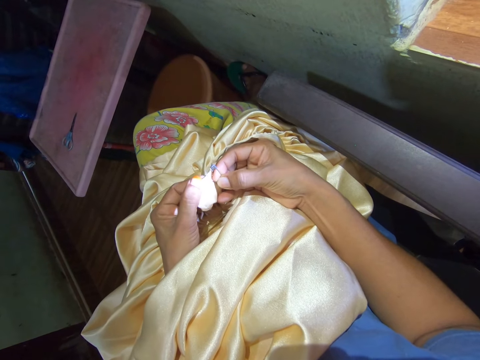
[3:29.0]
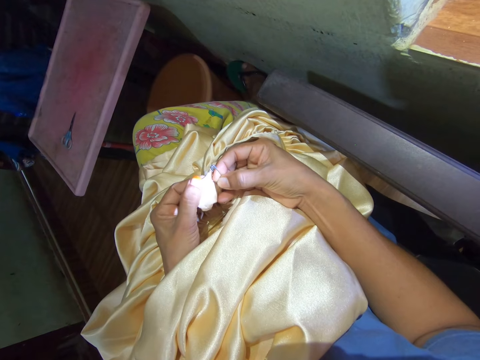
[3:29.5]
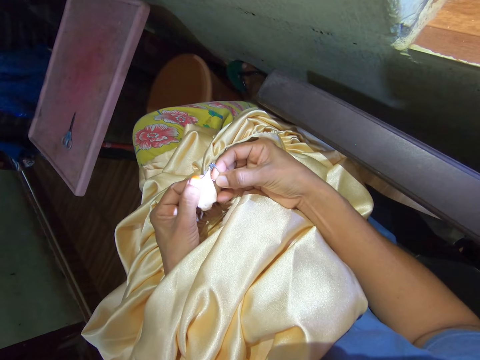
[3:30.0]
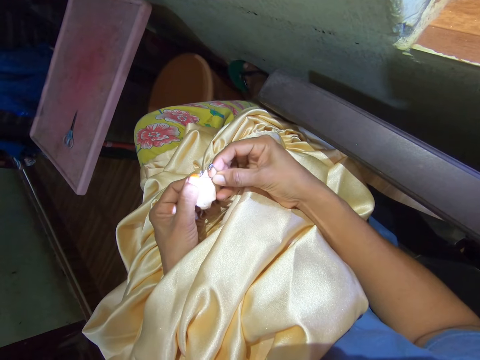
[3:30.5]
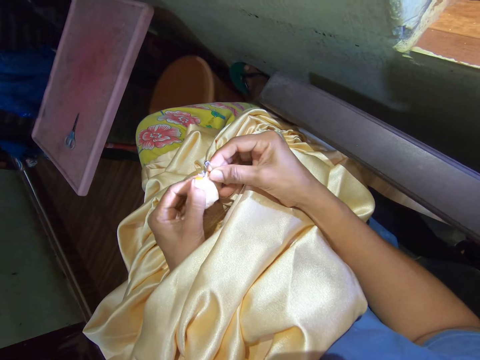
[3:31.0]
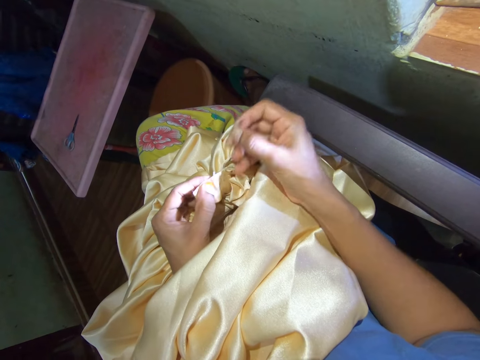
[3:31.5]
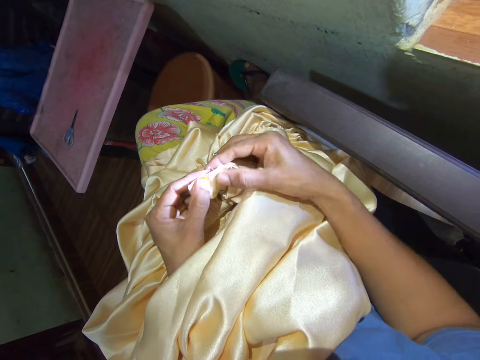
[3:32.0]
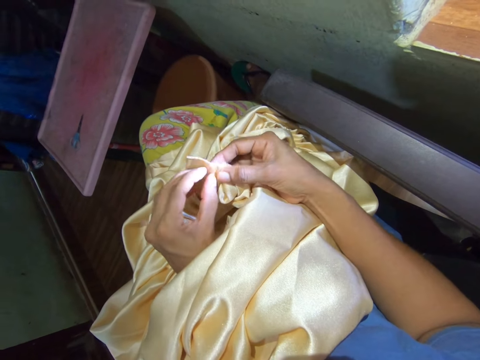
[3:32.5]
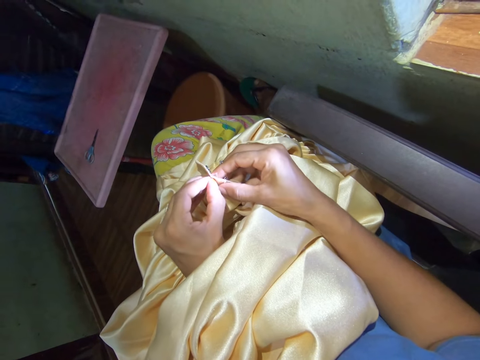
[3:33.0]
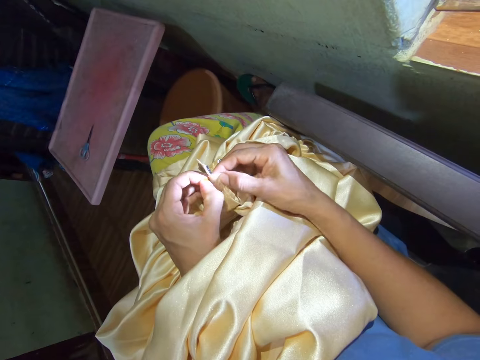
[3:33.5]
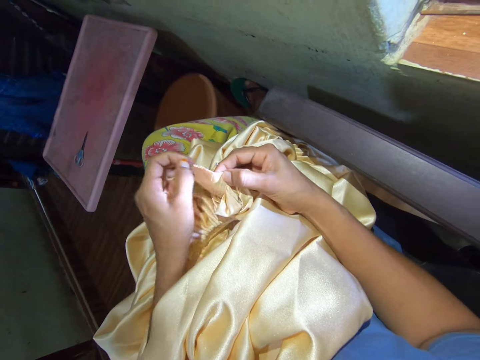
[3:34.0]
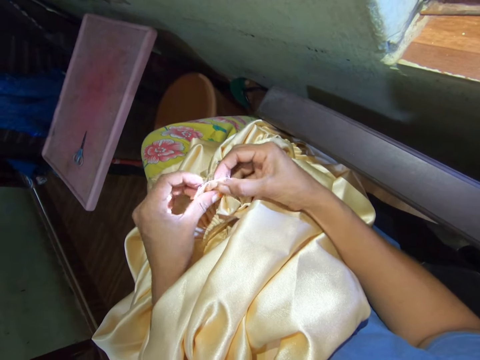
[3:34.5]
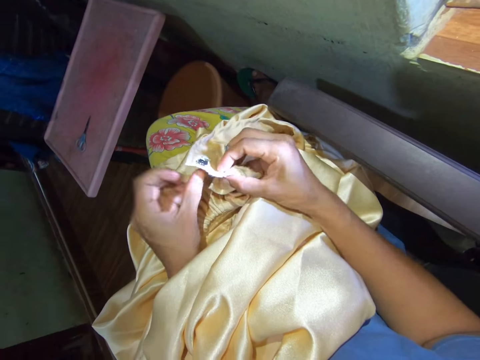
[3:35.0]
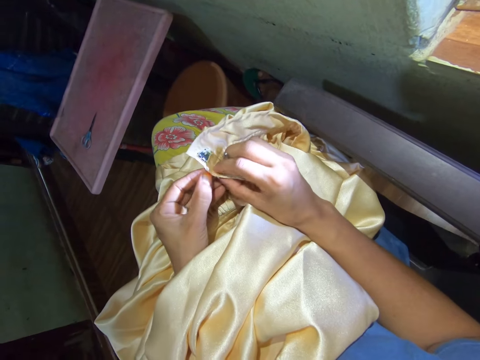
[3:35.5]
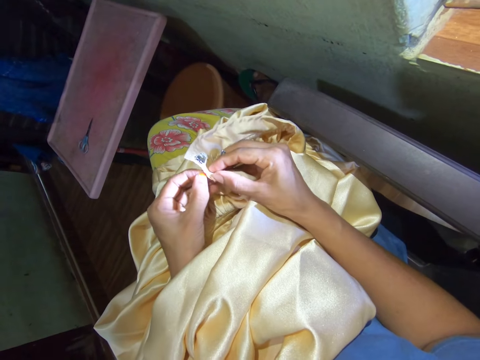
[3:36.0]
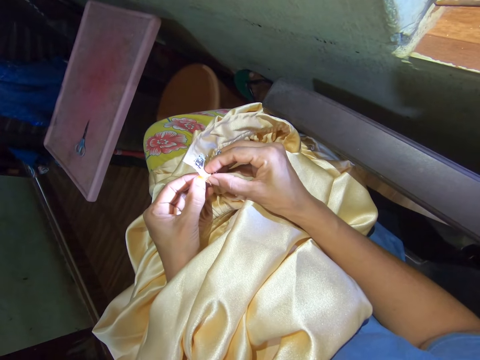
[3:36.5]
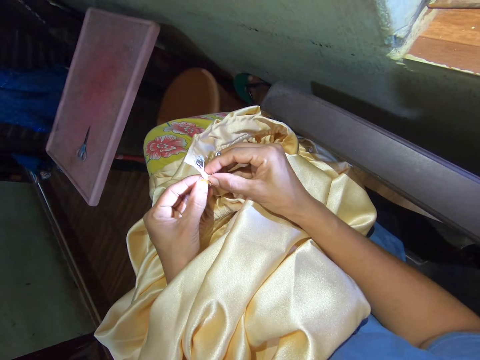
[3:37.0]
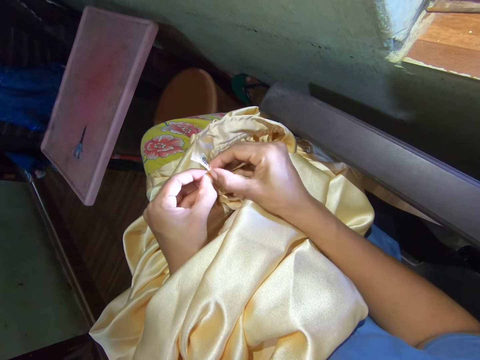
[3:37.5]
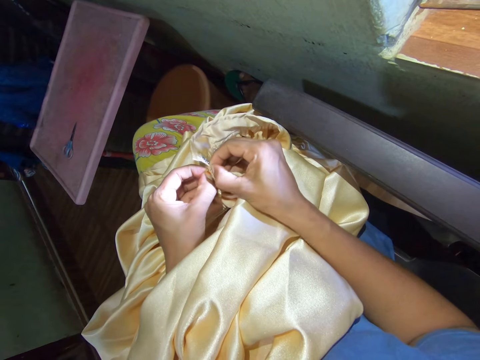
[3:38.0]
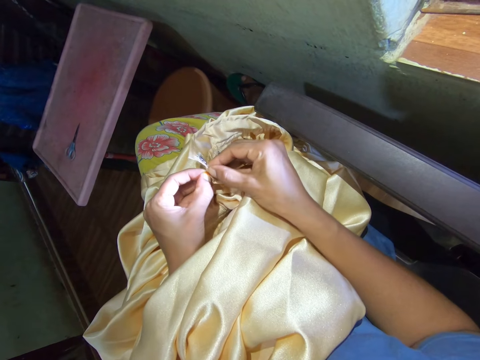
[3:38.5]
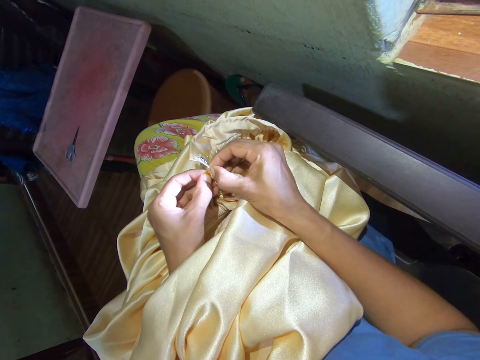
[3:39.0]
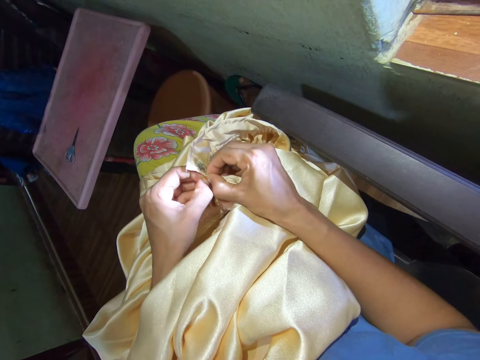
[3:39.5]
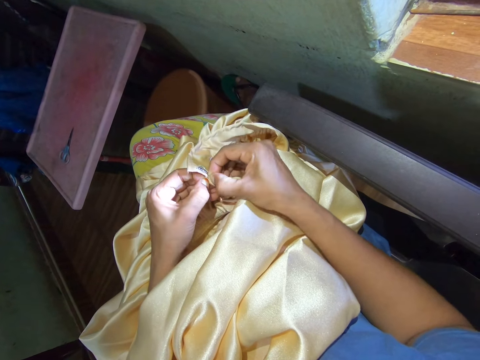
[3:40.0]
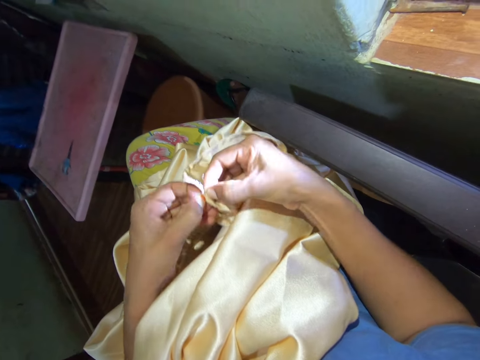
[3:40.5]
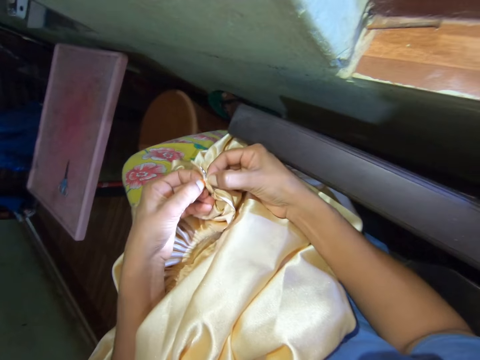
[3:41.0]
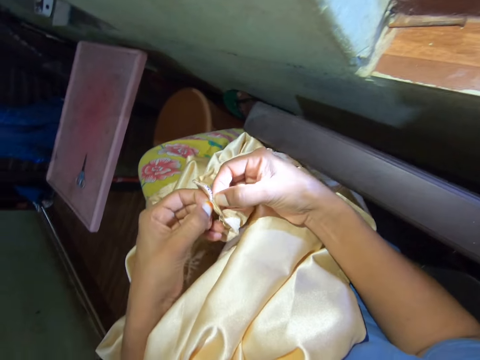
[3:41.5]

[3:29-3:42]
The camera wearer pushes a pin in a cloth. They pull the safety pin with the right hand, pull a thread with the pin. They rip stitches with fingers. They pull the thread with the left hand. They turn the cloth with hands. They pull the cloth with hands. They rip stitches with fingers.

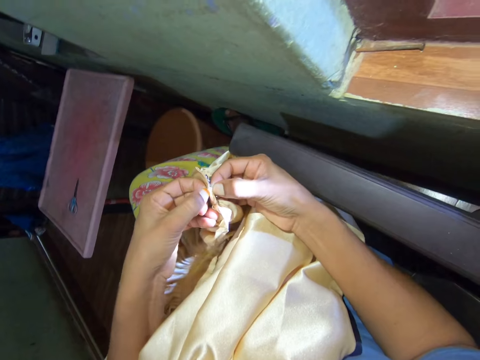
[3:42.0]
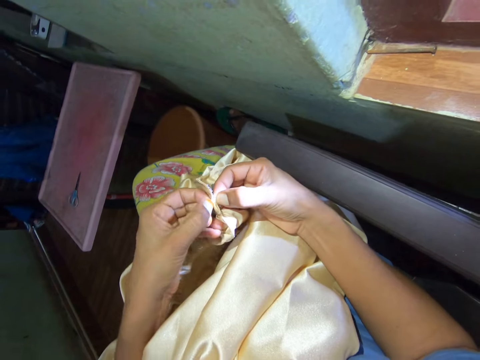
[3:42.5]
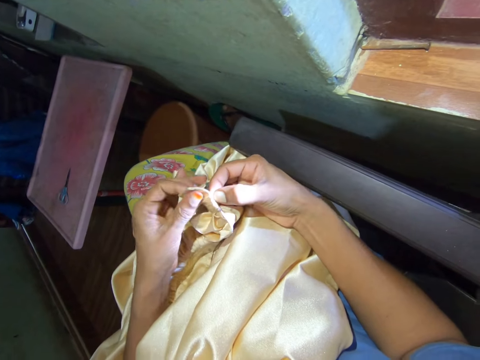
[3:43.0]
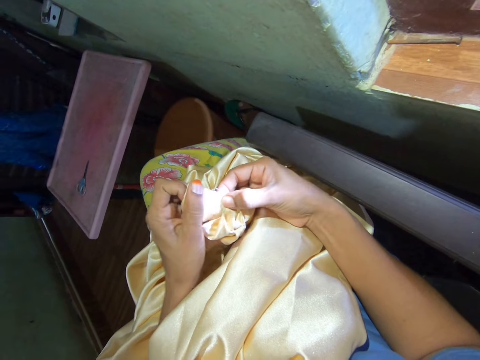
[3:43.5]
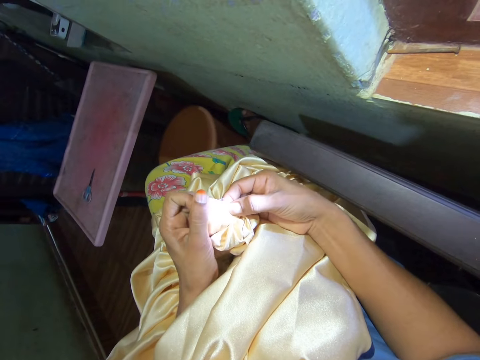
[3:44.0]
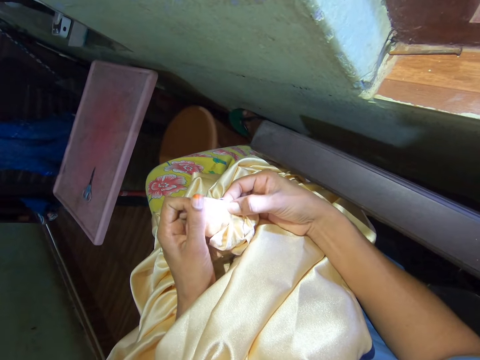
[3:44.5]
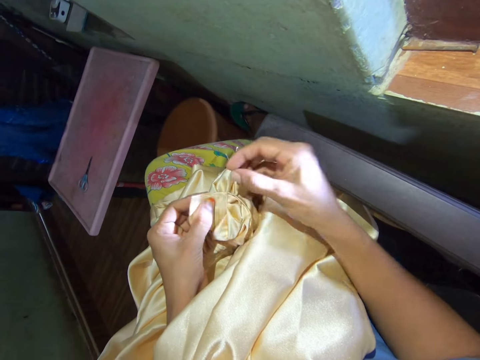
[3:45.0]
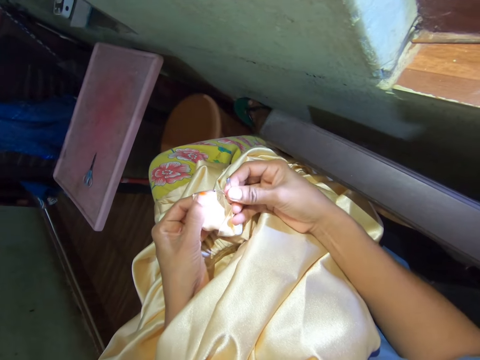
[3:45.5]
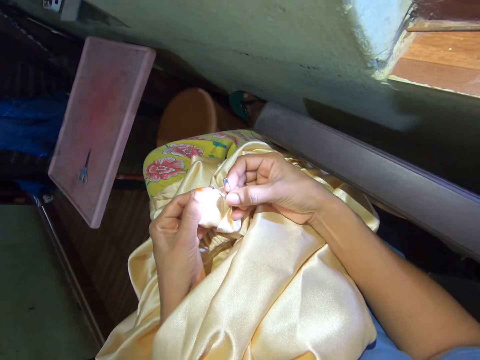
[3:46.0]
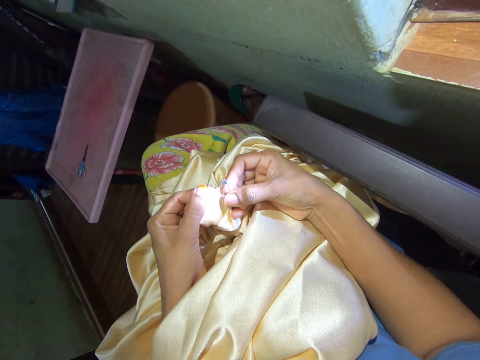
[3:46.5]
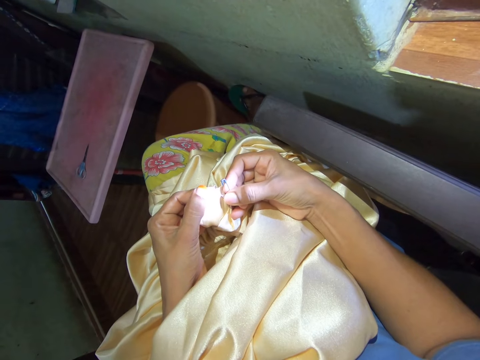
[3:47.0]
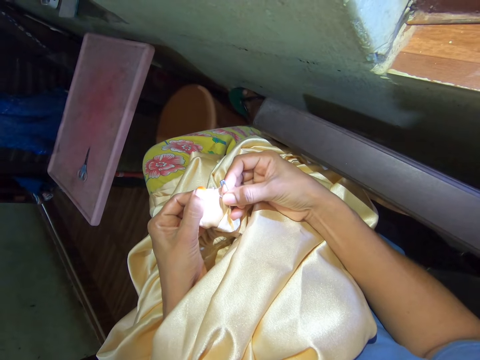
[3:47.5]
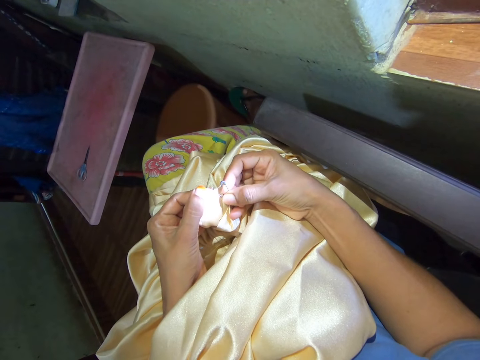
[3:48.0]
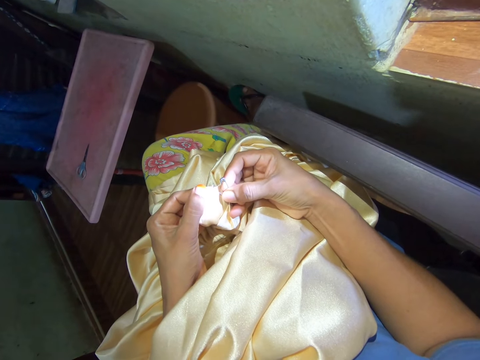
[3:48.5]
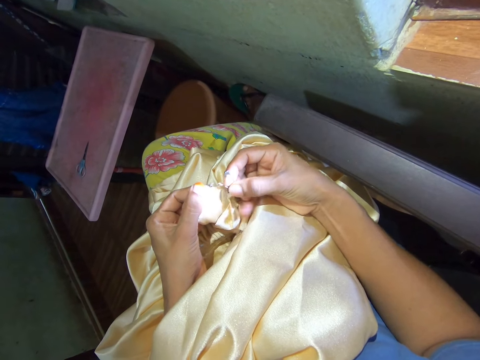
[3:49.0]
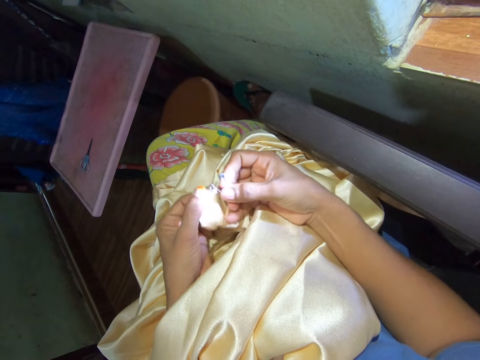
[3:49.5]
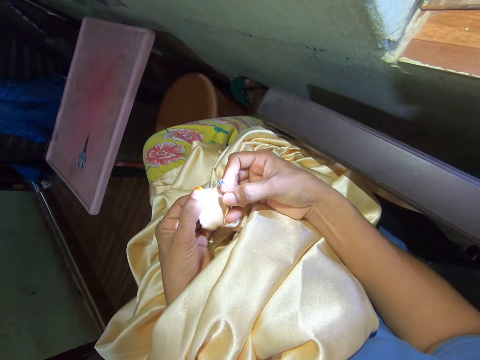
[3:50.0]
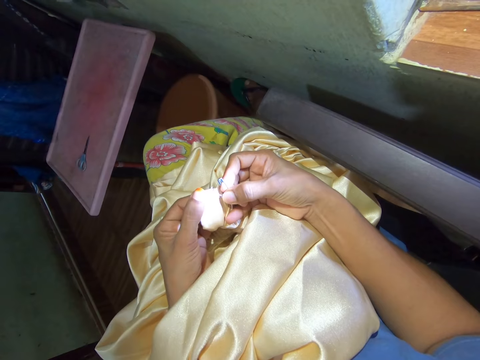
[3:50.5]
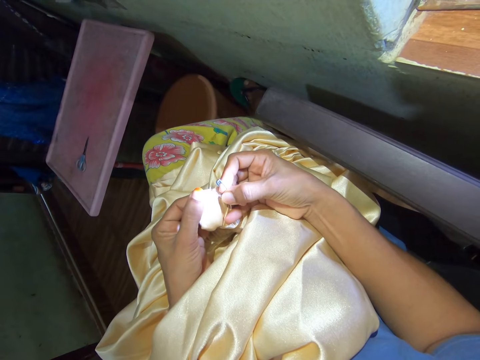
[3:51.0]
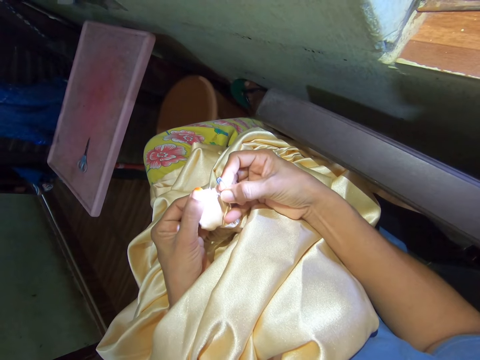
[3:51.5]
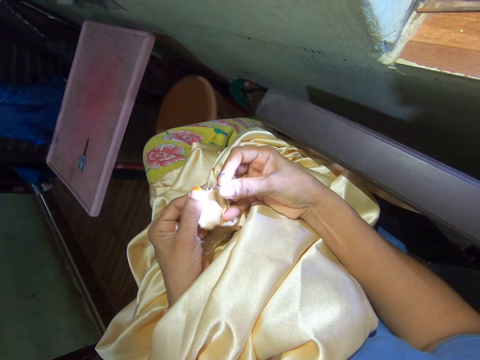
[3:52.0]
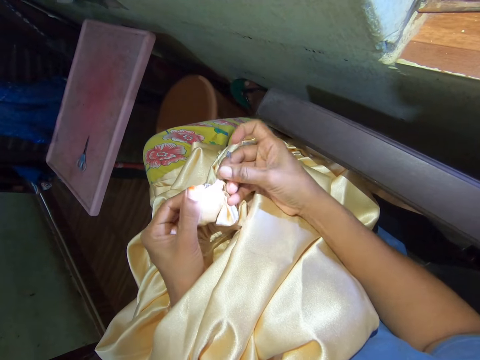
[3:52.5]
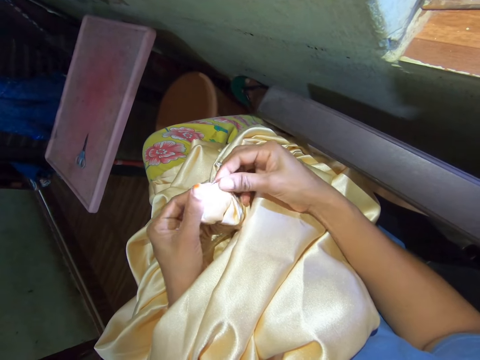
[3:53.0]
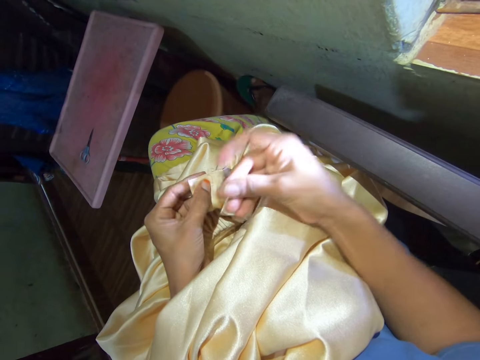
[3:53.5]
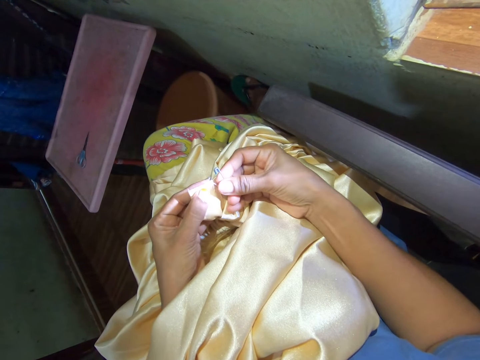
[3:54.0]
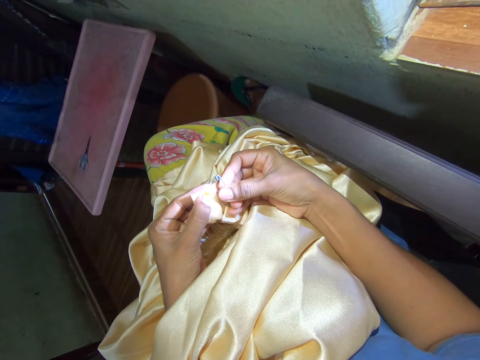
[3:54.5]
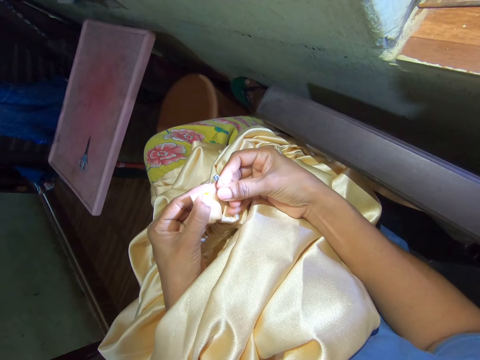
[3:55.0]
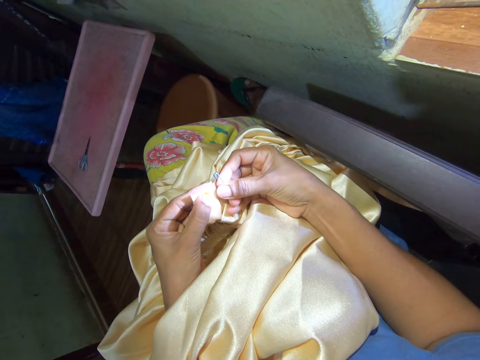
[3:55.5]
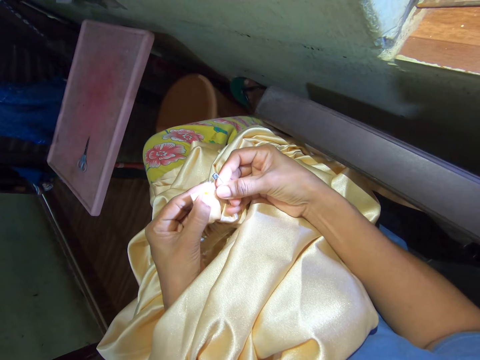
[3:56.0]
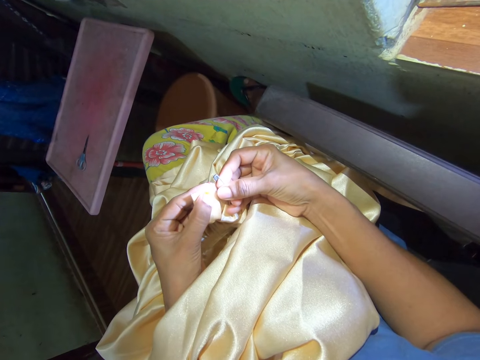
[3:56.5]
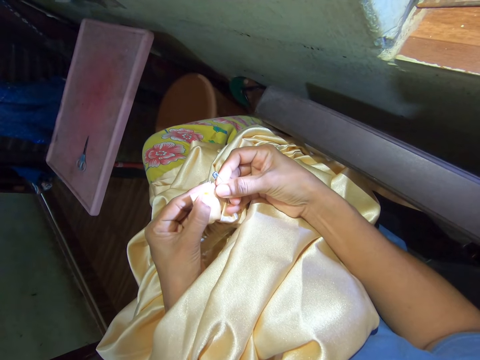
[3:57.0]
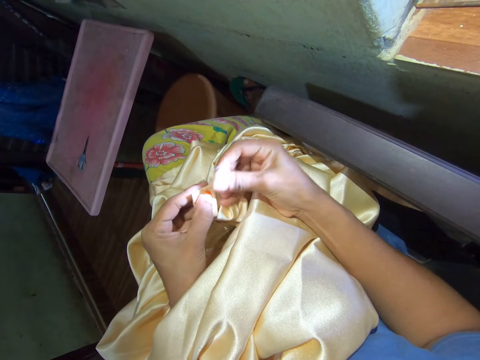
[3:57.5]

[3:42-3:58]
The camera wearer holds a cloth, looks at the cloth. They push the safety pin into the cloth. They push the safety pin into the cloth again. They rip stitches with a pin. They move the right hand. They place the pin on the cloth. They push the safety pin into the cloth.
